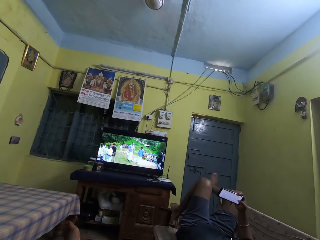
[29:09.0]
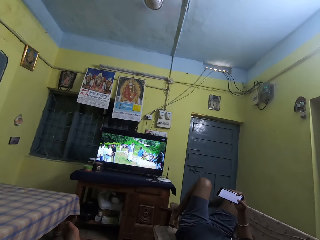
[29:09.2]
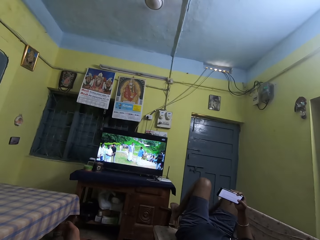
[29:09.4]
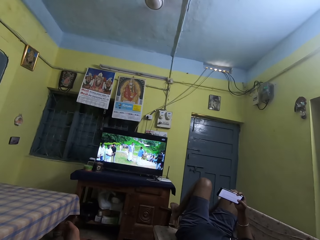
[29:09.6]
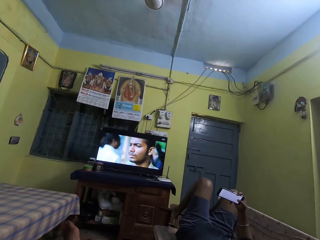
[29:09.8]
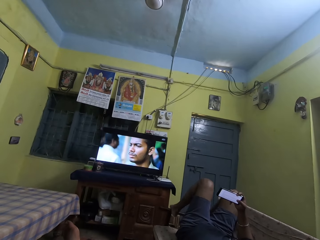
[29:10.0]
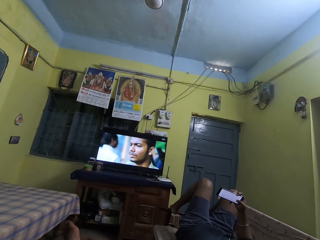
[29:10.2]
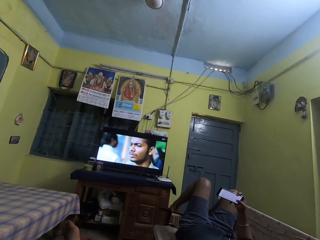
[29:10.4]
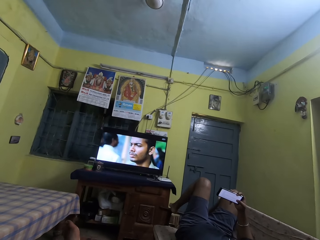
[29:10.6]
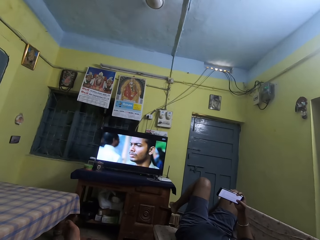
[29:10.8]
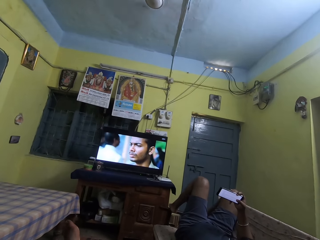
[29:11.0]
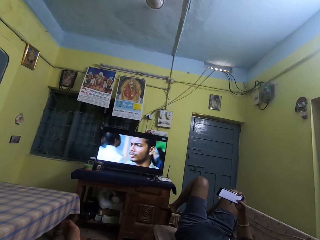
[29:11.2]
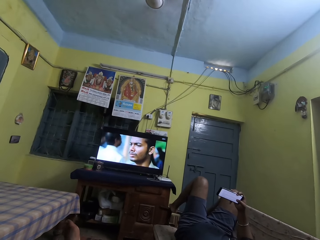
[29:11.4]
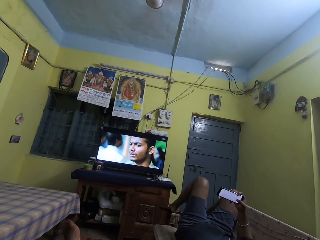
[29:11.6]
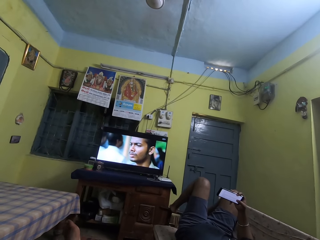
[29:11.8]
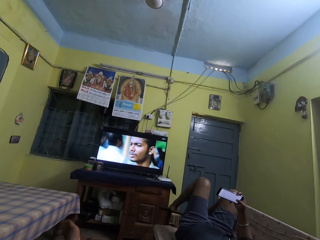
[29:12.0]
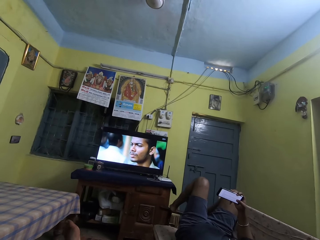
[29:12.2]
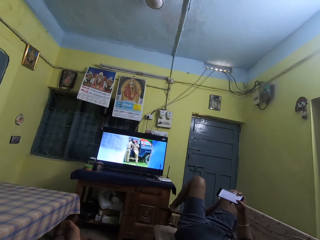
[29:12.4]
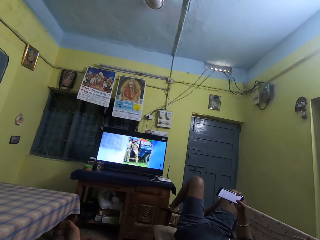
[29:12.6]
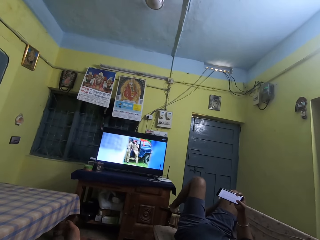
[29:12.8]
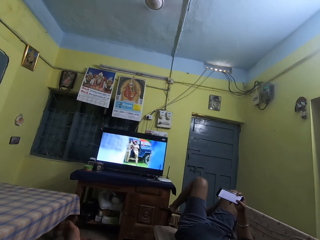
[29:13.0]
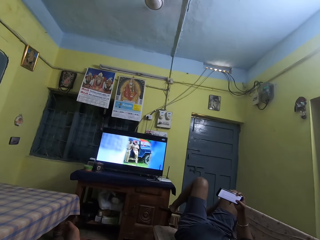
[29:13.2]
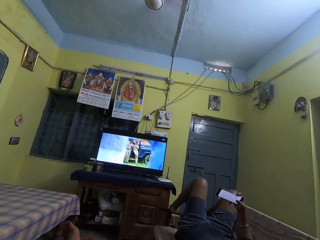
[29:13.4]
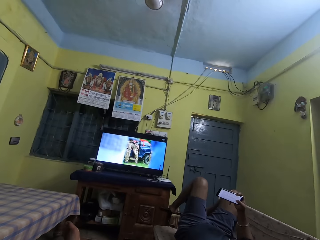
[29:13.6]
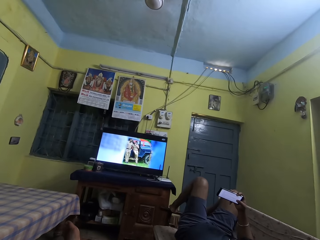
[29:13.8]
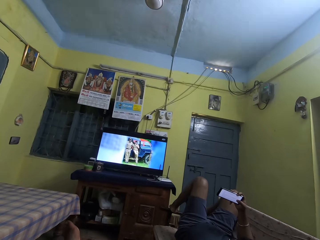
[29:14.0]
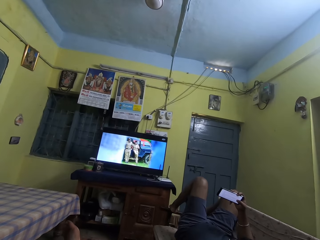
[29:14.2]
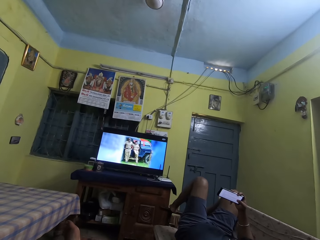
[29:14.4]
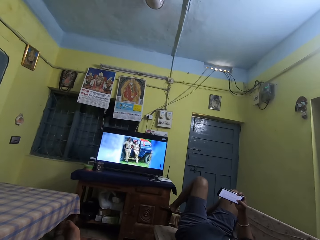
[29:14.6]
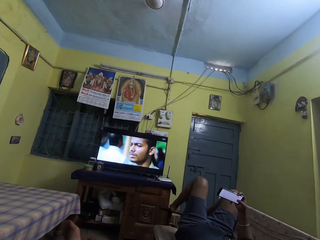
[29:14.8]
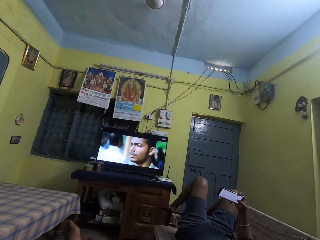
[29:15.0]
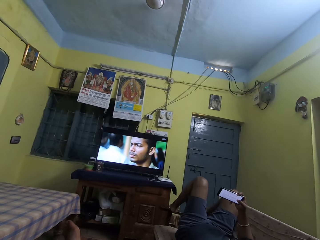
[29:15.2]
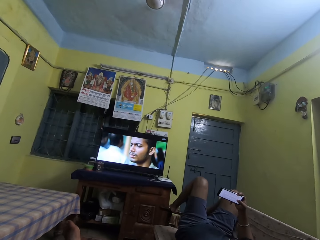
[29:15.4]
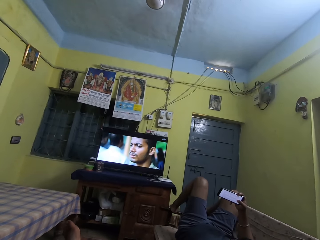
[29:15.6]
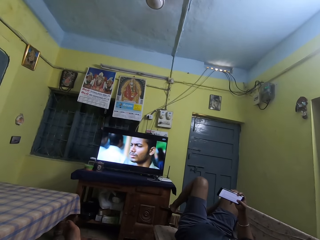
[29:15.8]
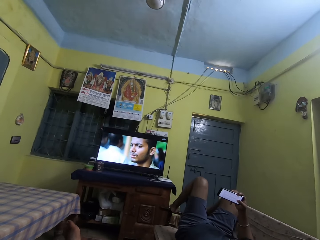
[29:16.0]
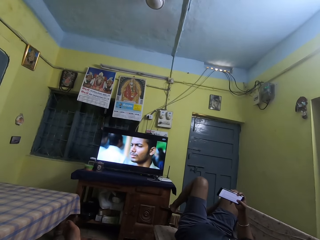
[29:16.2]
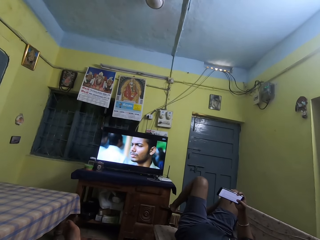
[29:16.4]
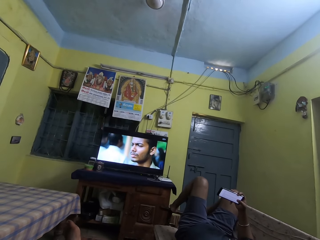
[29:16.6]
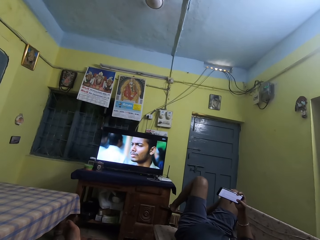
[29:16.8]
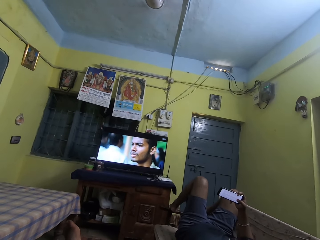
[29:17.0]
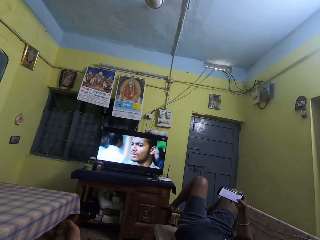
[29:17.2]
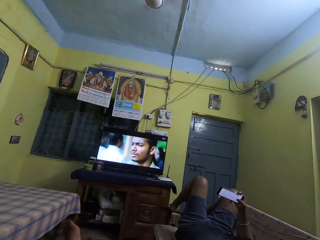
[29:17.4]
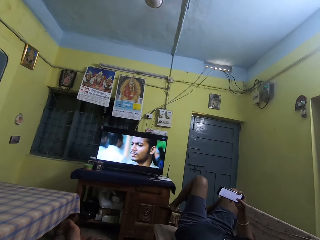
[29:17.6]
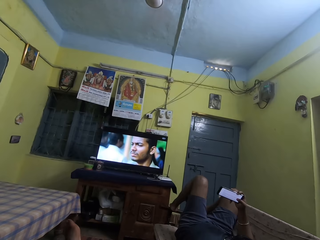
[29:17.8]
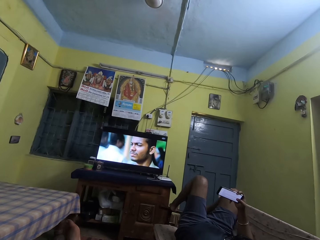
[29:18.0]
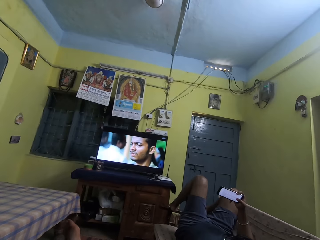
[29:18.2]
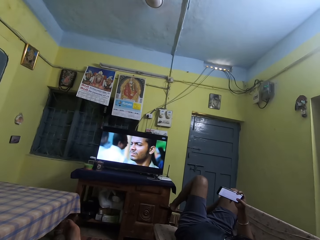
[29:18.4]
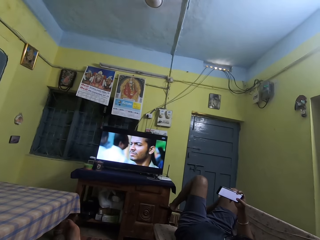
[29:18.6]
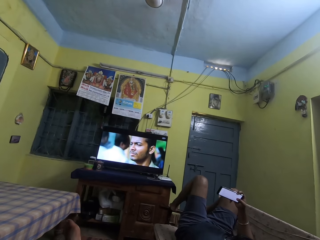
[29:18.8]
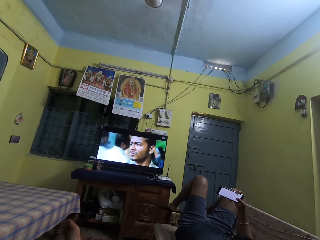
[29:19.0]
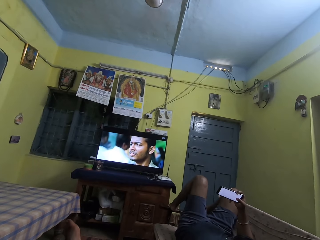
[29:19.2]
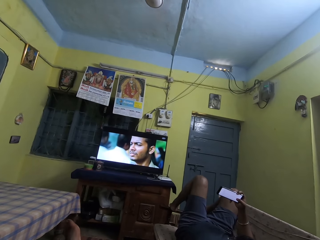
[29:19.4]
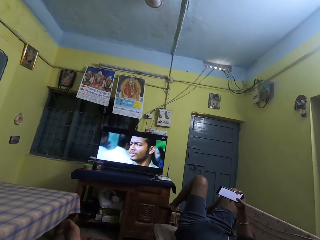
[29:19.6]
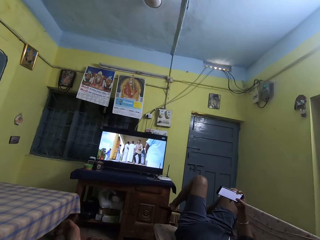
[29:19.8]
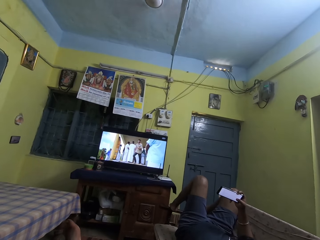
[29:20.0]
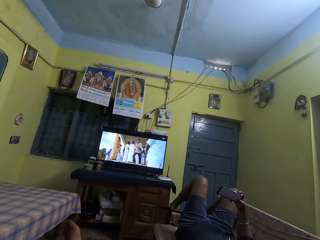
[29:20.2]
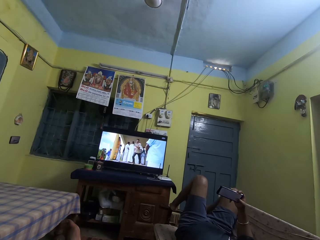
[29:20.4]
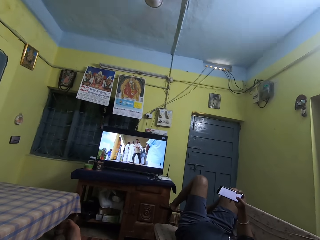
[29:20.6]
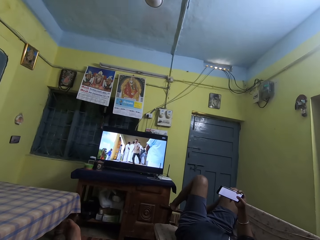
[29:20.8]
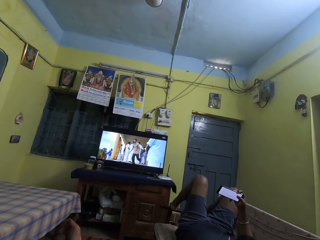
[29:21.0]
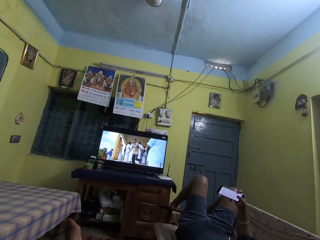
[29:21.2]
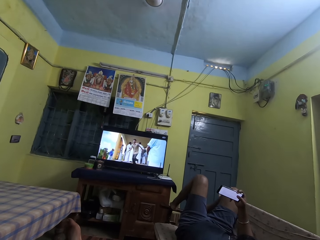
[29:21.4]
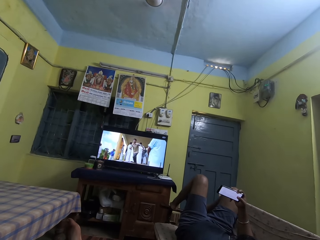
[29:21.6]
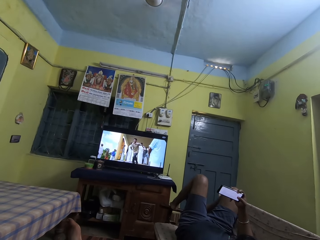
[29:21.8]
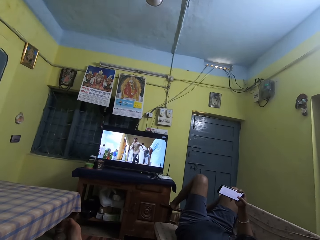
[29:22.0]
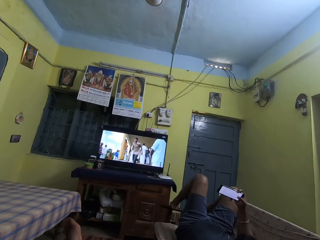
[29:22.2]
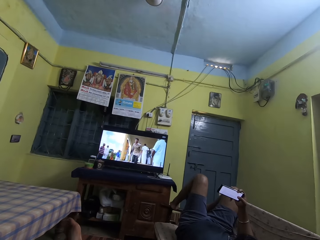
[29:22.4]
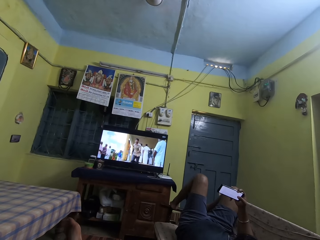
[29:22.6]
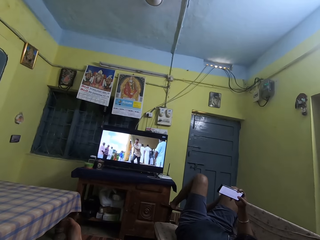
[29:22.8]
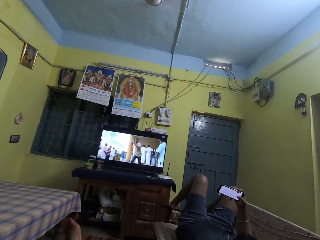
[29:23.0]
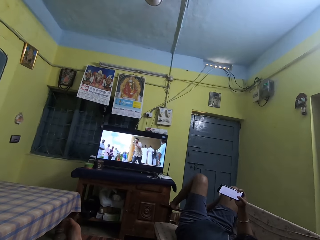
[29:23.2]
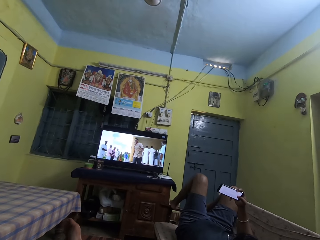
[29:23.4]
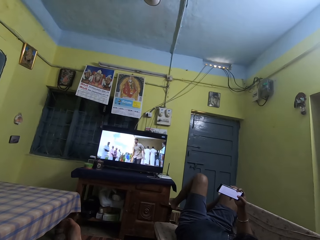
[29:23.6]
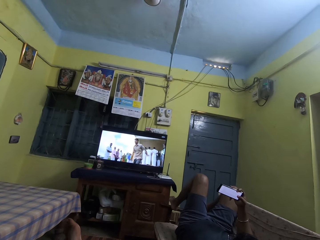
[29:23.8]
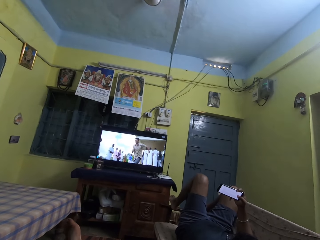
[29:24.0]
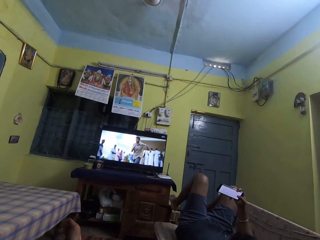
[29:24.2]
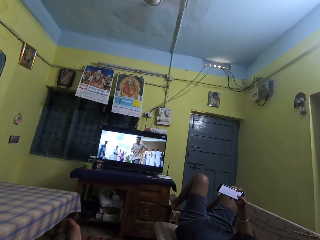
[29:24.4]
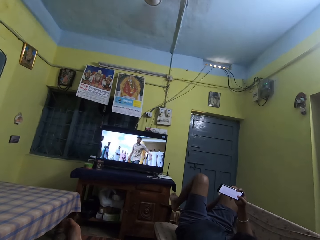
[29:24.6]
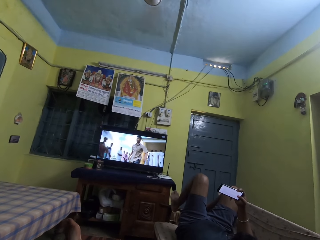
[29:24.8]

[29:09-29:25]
The man places his right foot on the arm rest chair handle. The man scrolls through the screen of the phone with his right thumb.

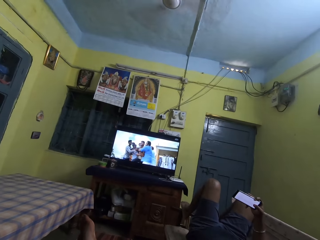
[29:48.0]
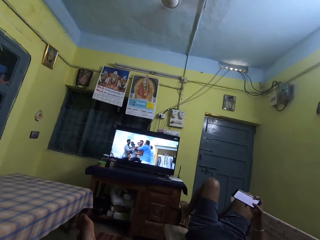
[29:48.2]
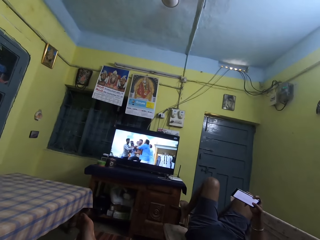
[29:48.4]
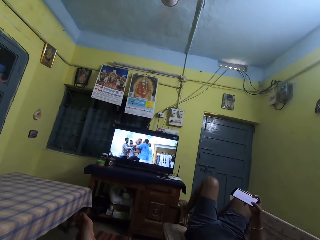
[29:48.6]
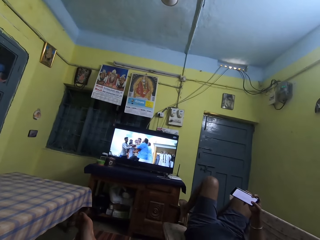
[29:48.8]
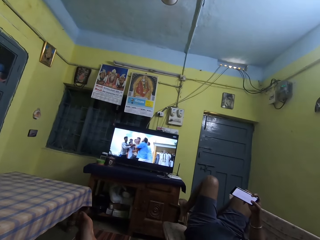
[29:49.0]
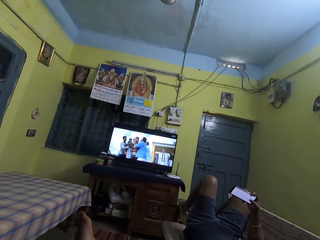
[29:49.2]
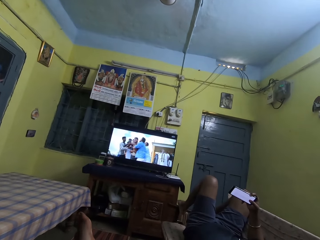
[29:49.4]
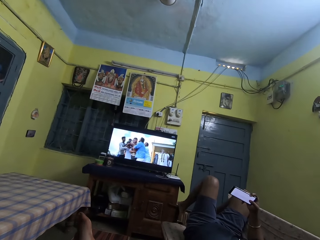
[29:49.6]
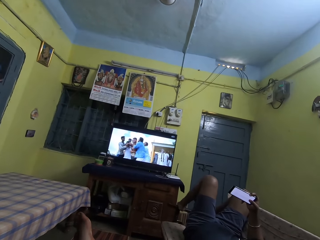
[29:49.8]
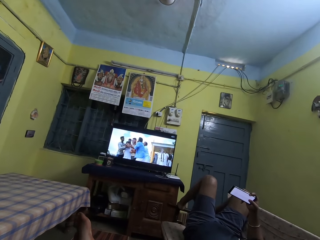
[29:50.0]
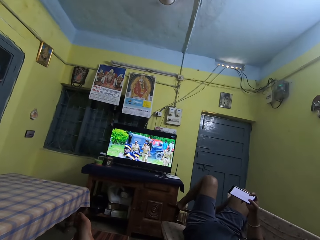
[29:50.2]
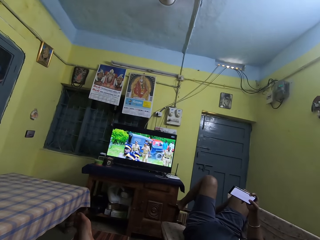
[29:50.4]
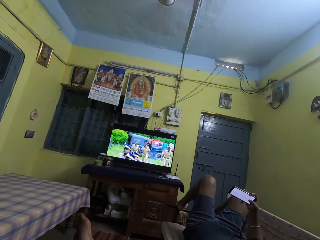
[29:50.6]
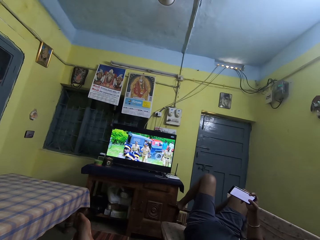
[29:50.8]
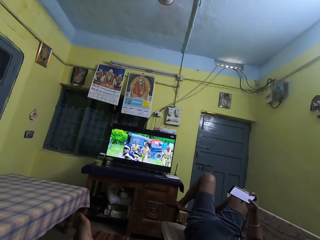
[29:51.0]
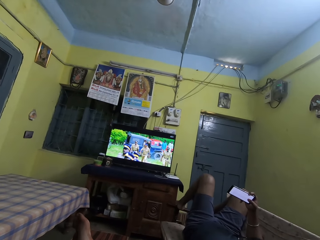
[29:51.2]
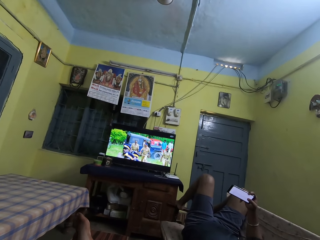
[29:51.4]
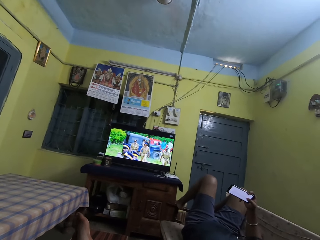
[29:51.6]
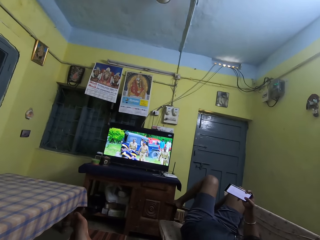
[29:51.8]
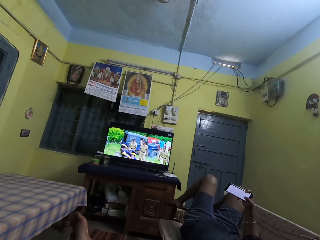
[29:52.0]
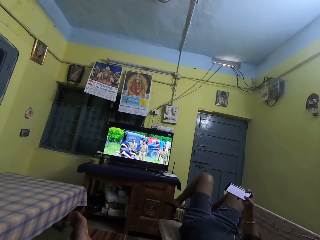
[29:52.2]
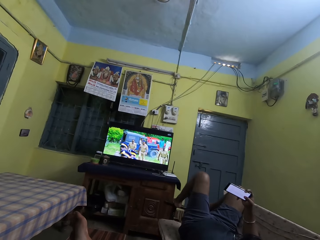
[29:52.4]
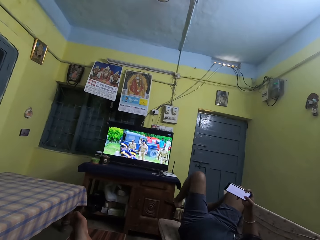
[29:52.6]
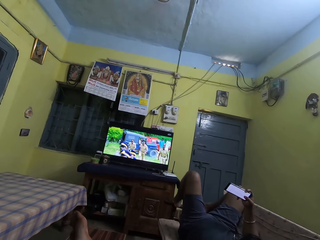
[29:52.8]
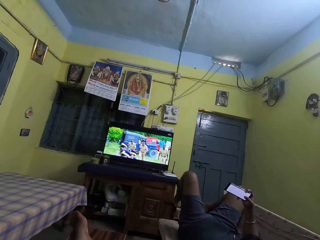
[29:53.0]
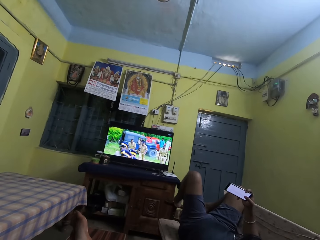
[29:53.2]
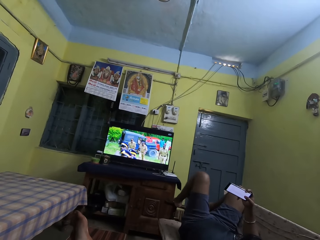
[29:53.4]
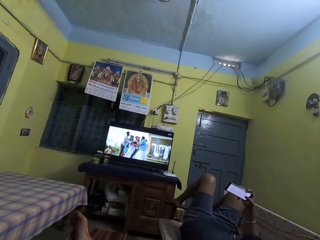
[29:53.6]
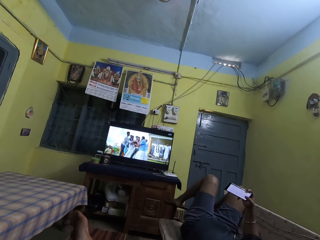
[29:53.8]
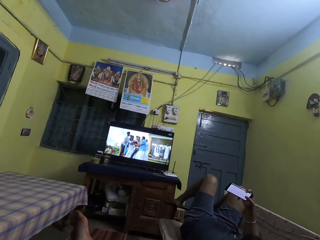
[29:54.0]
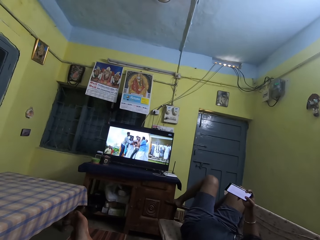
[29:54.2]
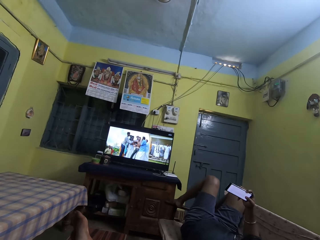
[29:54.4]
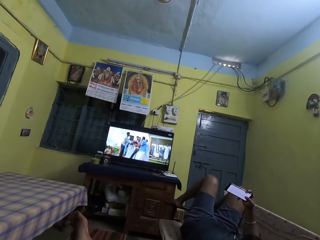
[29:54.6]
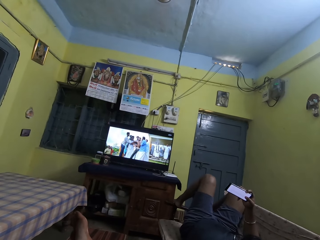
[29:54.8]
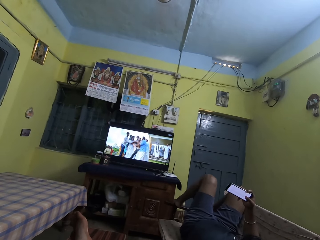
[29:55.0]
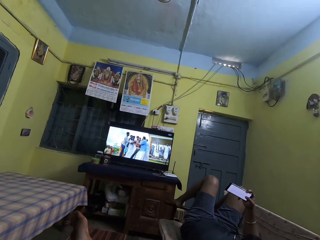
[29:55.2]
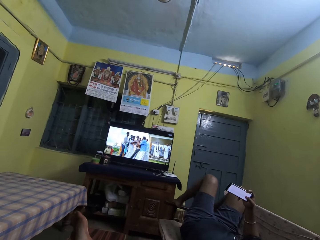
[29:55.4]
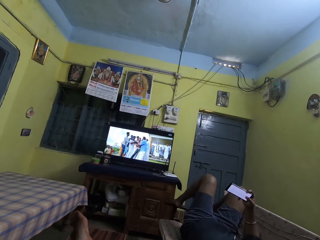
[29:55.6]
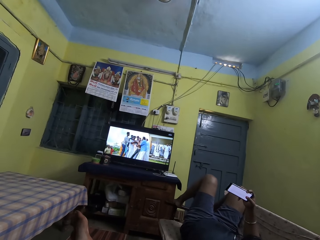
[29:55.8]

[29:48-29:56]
The man moves his left leg on the arm rest chair.
